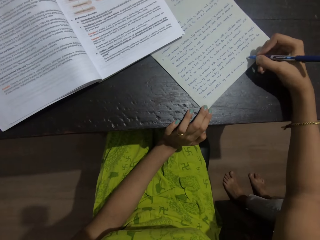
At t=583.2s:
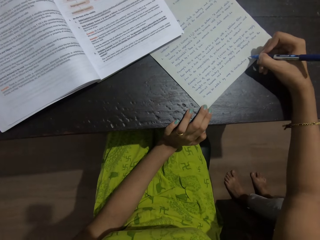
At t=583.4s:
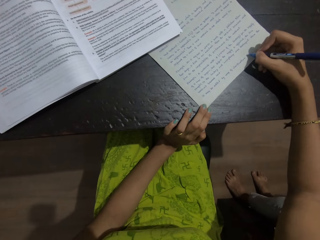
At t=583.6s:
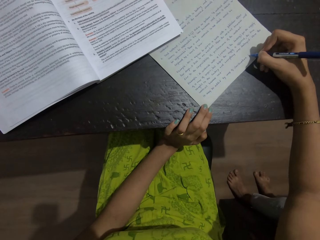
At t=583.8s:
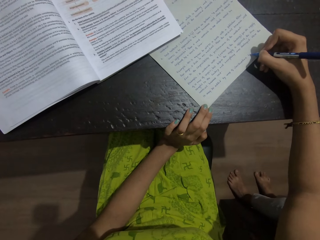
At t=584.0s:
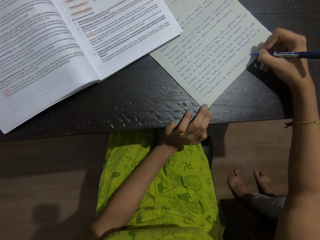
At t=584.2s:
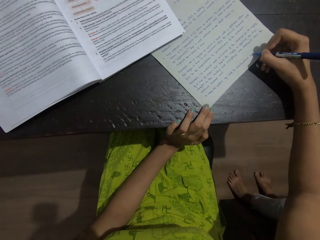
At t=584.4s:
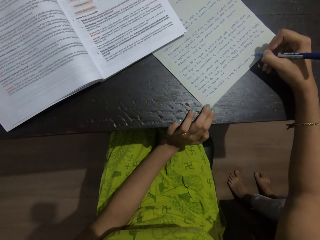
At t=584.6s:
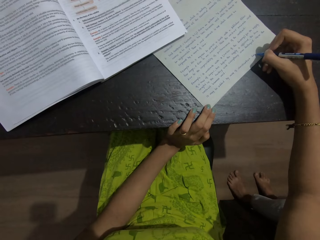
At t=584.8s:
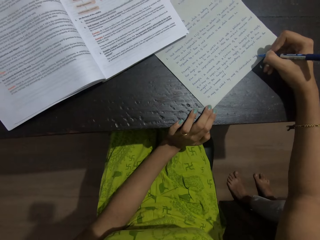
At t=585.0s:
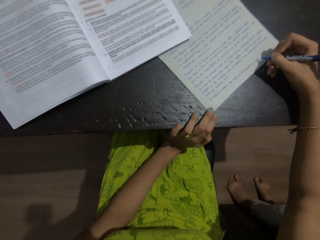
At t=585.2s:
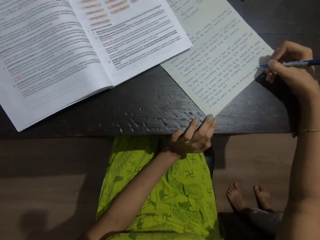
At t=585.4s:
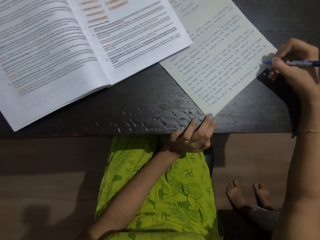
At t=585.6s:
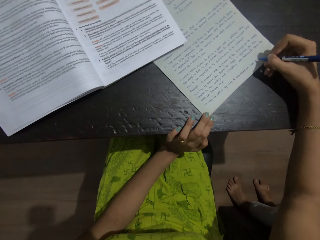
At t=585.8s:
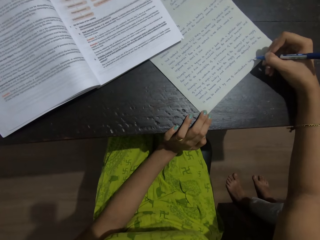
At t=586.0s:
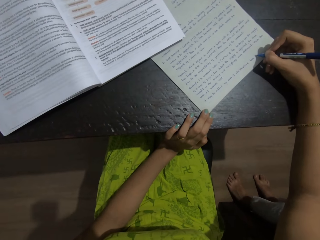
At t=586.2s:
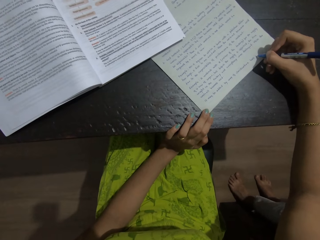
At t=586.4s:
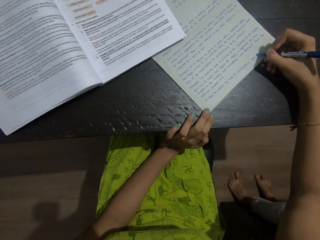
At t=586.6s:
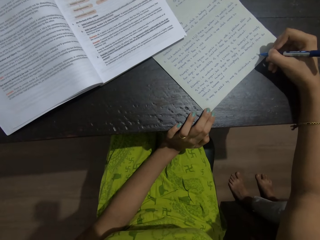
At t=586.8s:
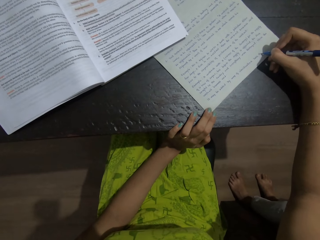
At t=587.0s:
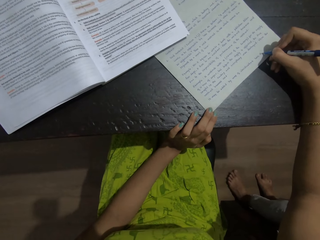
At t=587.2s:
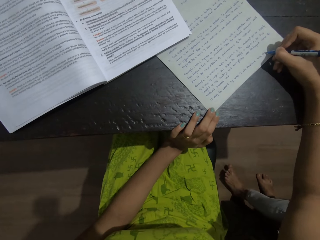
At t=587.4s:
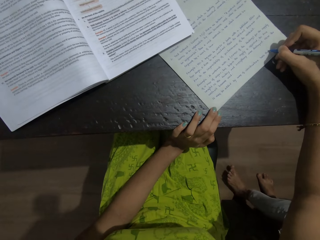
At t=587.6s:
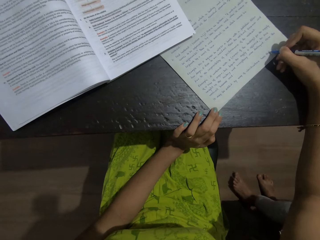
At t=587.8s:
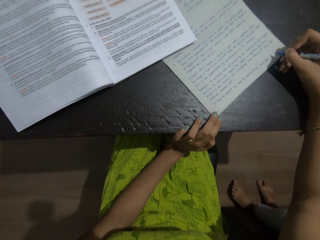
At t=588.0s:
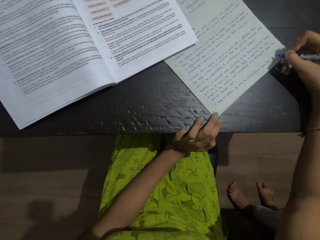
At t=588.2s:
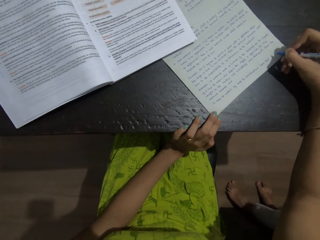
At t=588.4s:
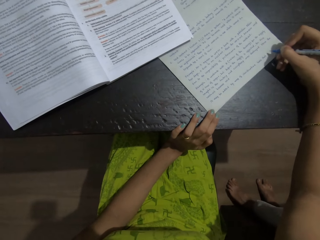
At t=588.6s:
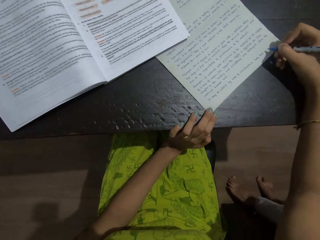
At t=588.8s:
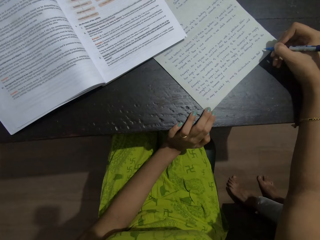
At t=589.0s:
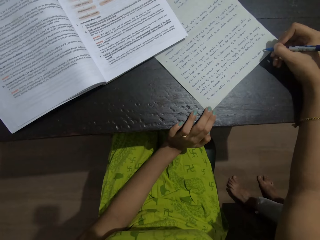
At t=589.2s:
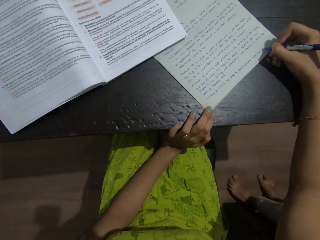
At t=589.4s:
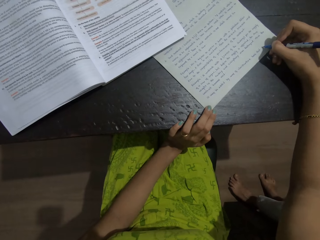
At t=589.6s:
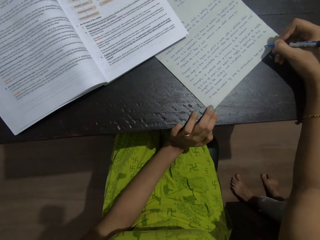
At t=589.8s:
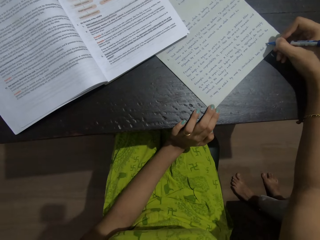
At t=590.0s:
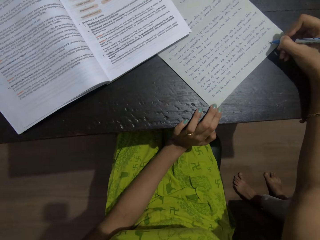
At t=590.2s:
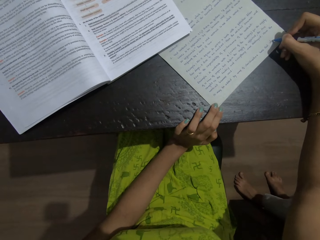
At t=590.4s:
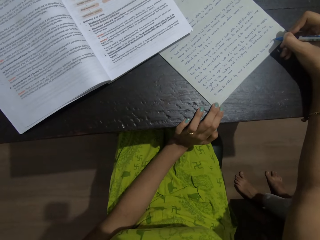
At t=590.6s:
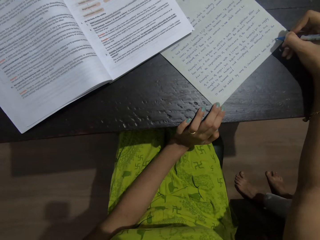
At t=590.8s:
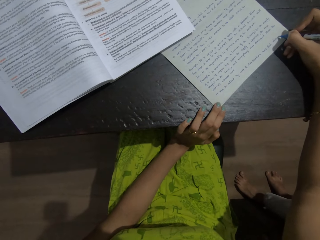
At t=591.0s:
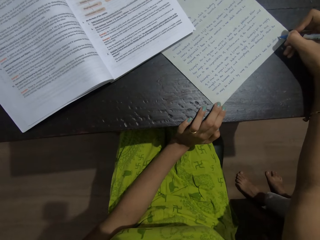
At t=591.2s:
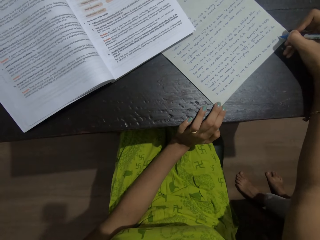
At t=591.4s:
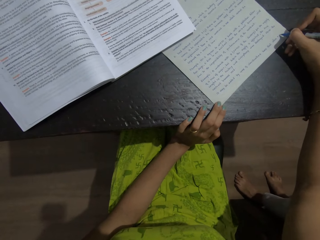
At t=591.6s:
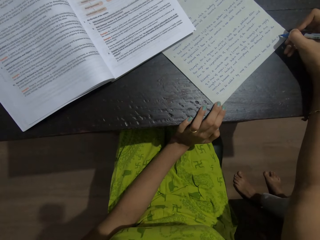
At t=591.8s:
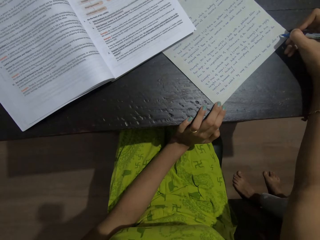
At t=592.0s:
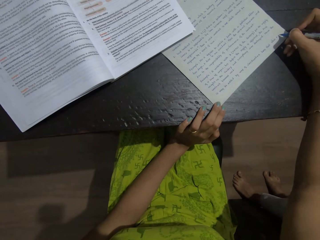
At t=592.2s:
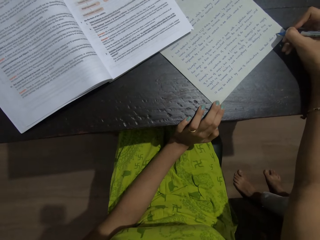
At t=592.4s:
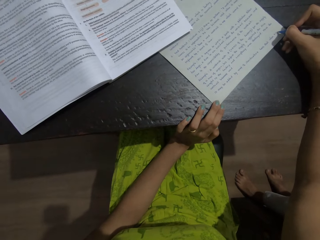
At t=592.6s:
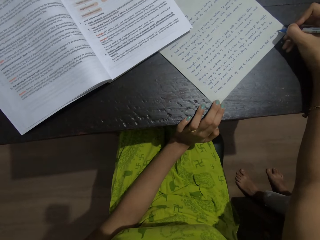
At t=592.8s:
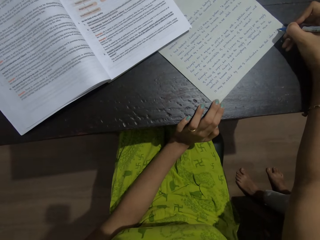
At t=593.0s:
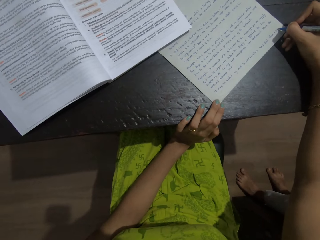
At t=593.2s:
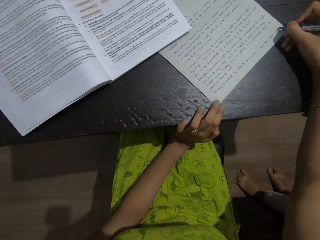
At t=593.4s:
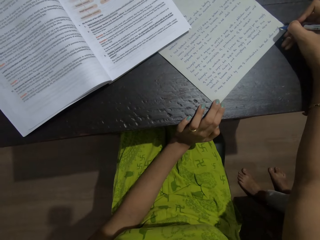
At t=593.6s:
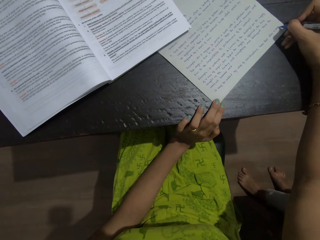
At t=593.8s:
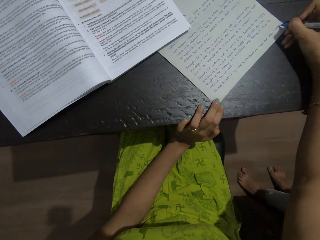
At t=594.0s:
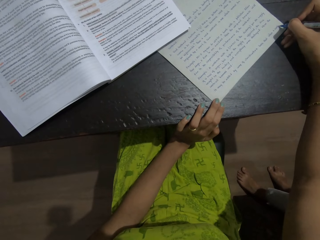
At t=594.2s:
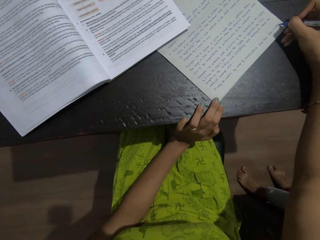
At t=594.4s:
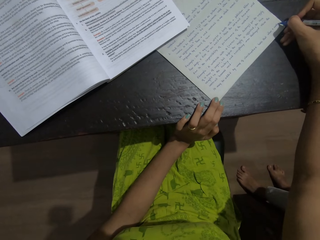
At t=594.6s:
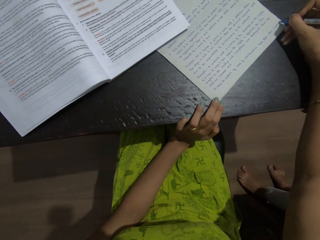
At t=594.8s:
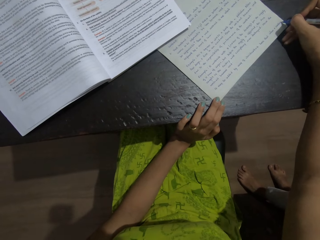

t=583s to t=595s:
The camera wearer writes on a paper with a pen.

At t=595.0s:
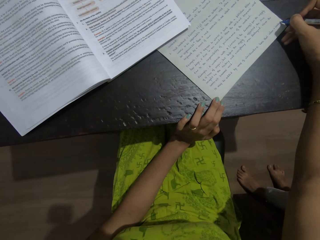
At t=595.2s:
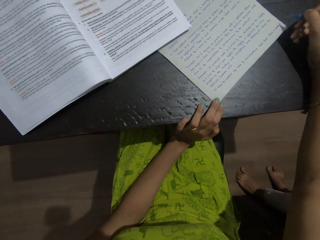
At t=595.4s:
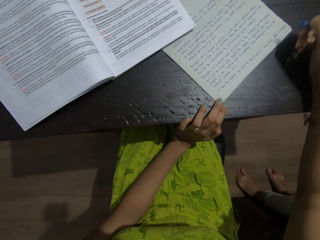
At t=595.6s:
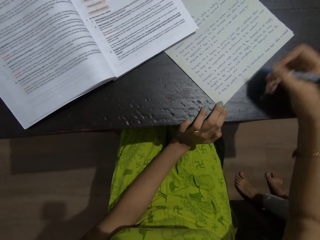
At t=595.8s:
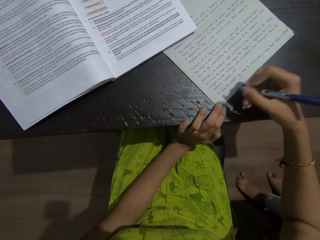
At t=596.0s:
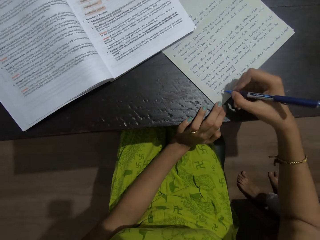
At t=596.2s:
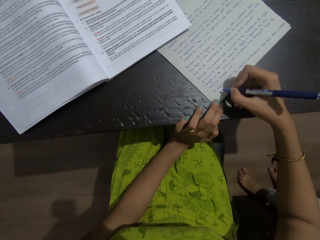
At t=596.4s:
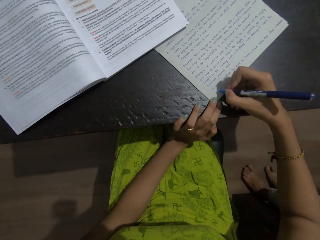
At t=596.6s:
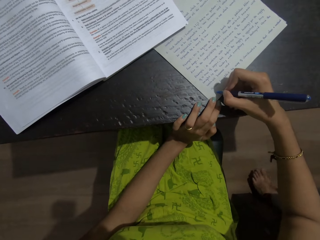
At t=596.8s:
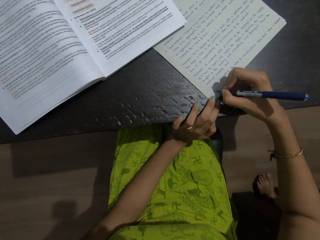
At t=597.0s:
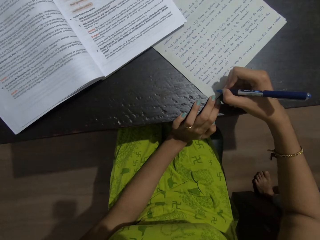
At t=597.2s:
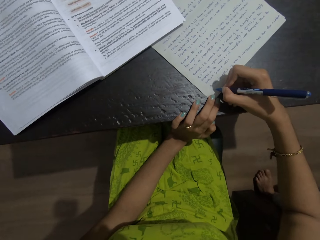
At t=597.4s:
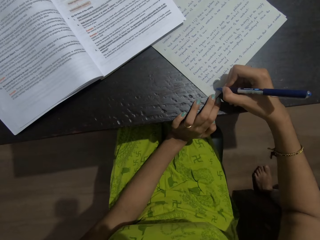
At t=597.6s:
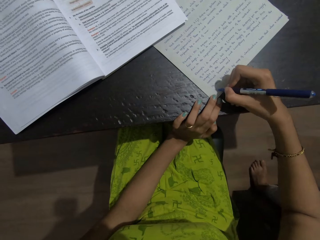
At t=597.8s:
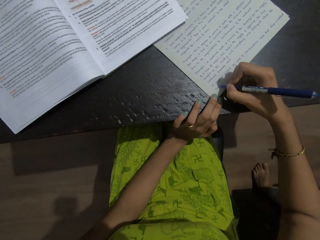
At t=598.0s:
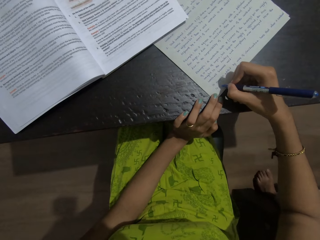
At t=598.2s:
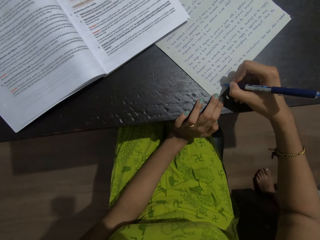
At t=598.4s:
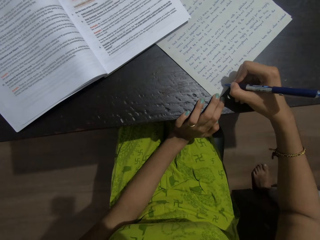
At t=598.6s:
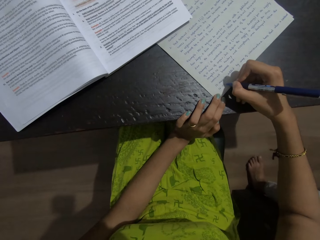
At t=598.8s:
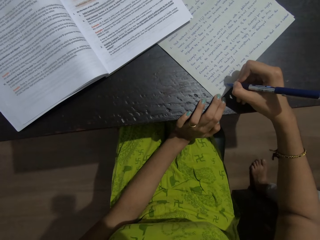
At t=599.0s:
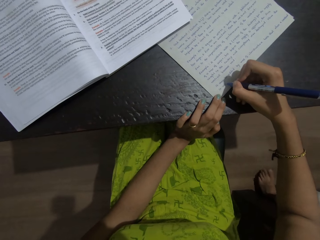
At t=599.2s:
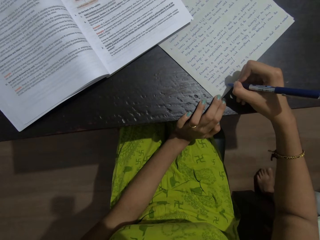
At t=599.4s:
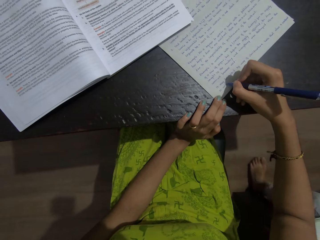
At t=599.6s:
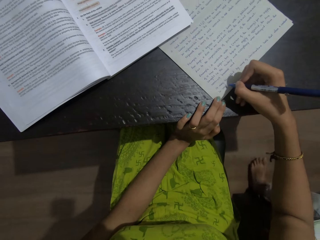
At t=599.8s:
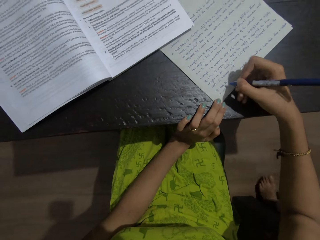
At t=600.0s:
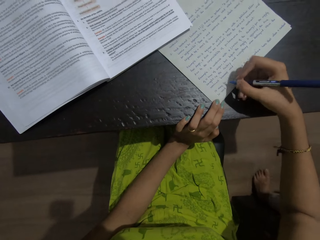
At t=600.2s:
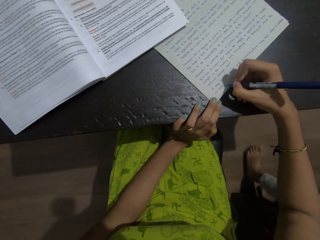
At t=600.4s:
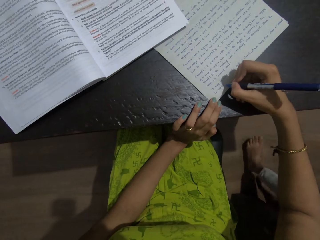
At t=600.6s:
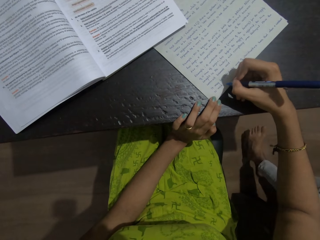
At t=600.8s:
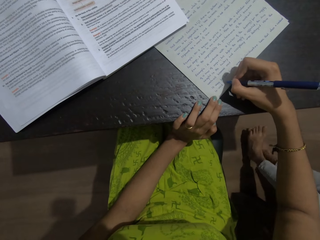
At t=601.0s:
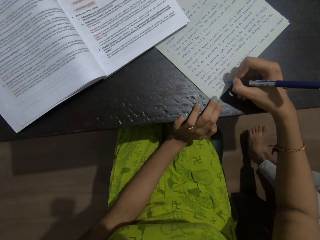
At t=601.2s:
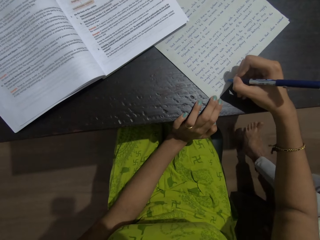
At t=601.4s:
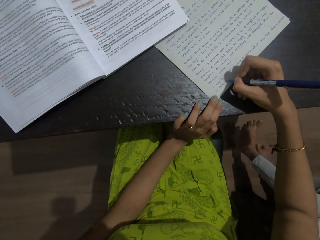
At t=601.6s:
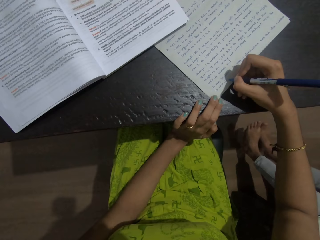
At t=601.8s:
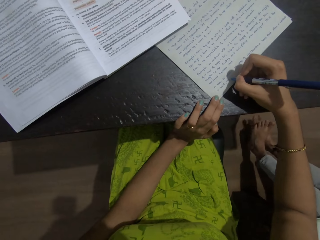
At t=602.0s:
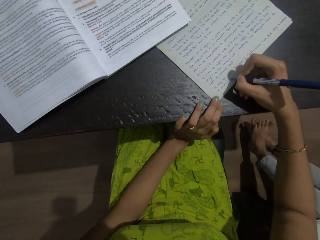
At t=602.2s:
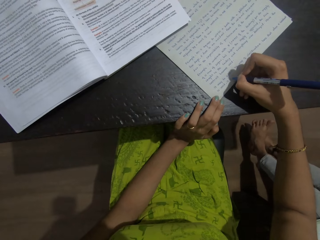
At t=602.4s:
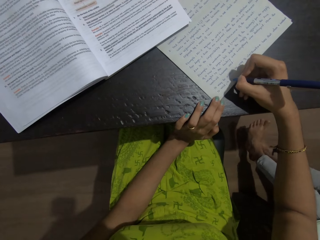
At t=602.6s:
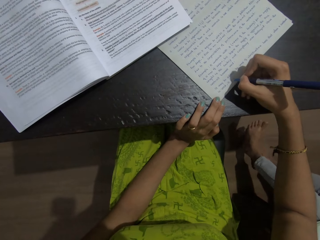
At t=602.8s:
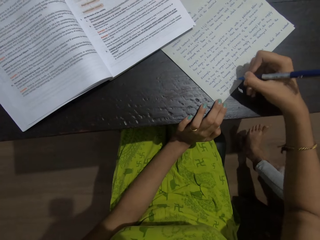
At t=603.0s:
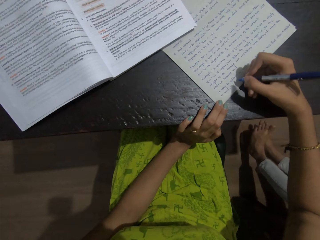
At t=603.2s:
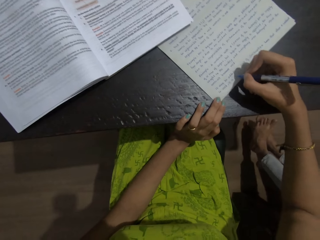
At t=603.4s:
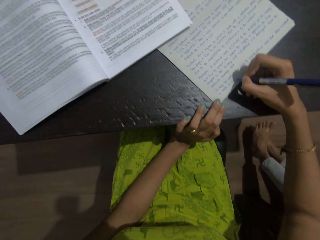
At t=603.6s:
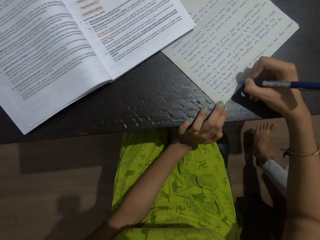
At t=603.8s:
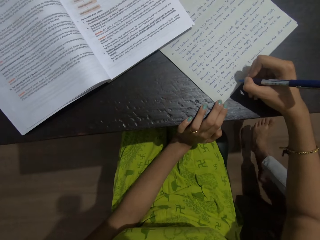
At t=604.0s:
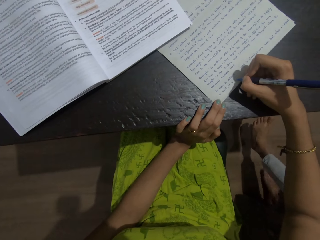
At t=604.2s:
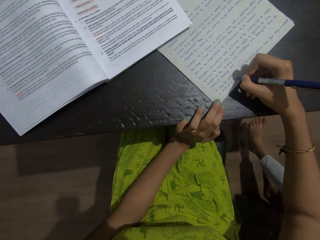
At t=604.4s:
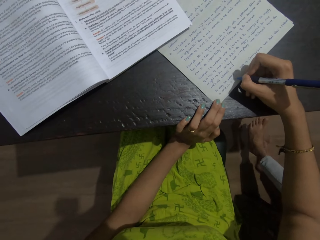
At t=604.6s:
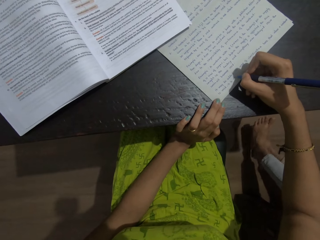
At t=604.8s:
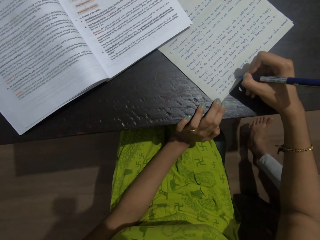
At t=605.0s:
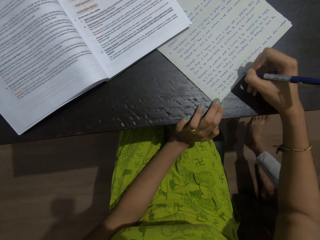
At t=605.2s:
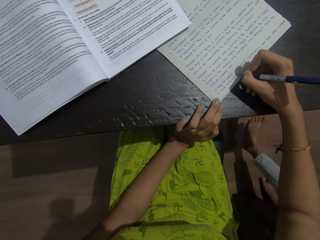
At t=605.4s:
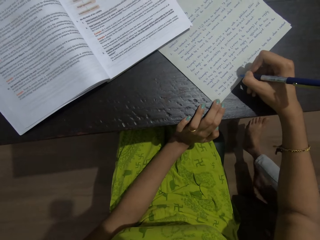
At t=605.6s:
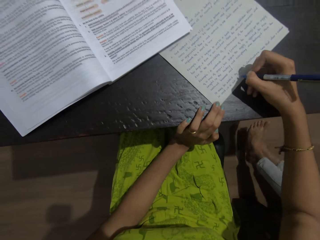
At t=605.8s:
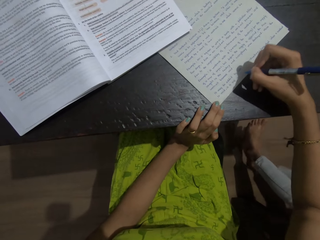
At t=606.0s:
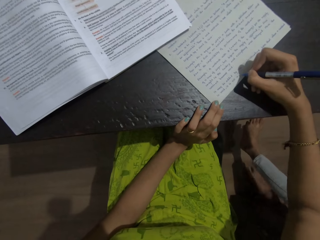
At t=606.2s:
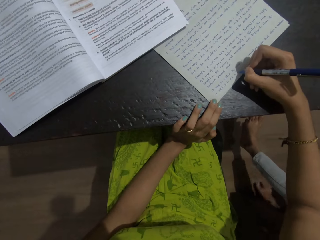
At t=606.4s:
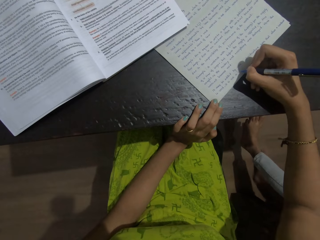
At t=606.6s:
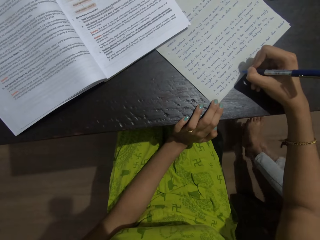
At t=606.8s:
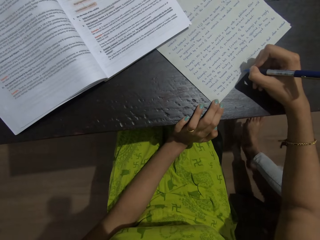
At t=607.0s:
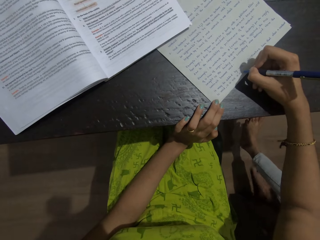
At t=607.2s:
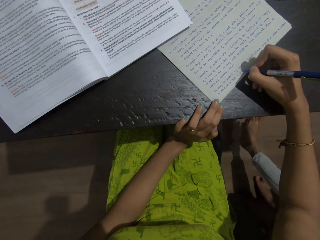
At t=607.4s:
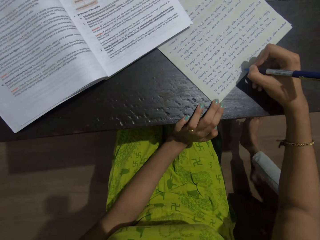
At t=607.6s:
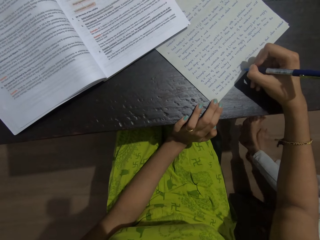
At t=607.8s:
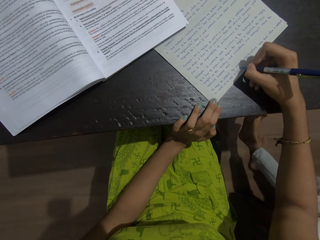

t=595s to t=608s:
A lady stretches her legs.
